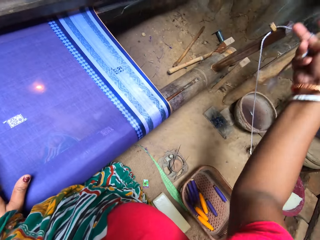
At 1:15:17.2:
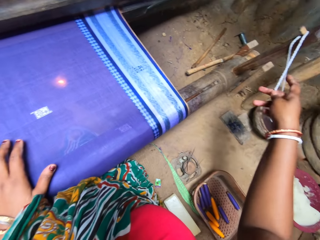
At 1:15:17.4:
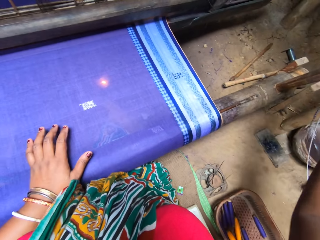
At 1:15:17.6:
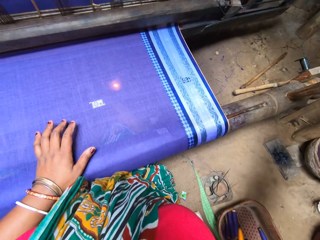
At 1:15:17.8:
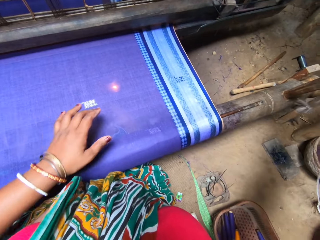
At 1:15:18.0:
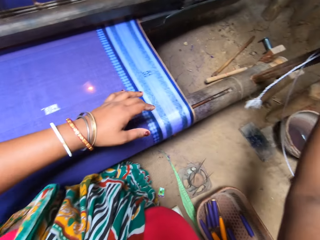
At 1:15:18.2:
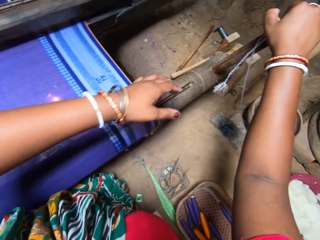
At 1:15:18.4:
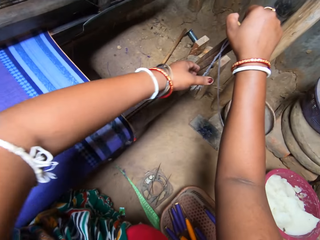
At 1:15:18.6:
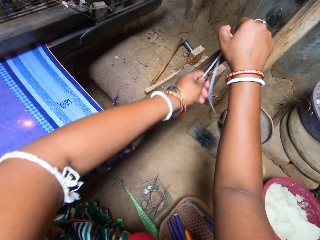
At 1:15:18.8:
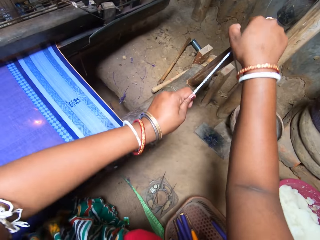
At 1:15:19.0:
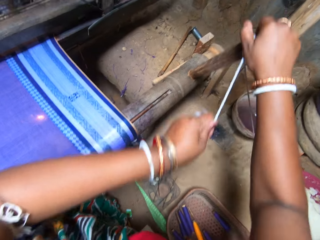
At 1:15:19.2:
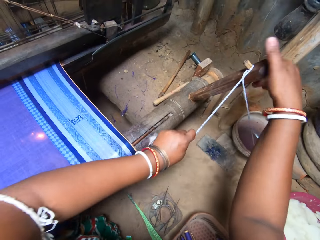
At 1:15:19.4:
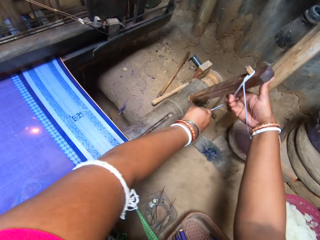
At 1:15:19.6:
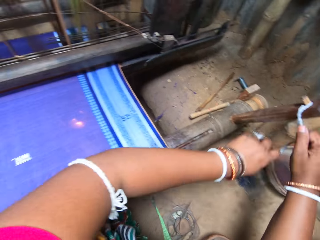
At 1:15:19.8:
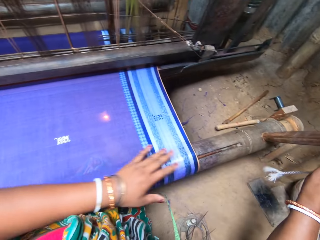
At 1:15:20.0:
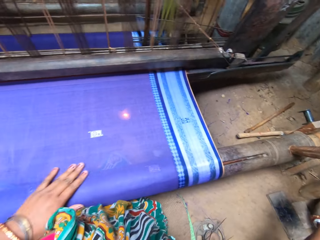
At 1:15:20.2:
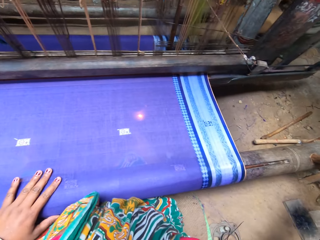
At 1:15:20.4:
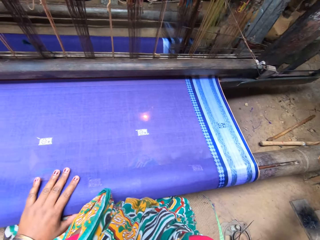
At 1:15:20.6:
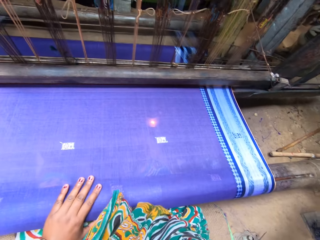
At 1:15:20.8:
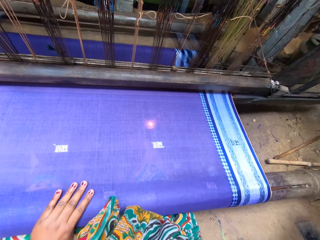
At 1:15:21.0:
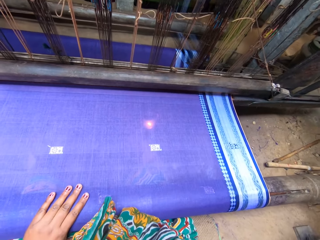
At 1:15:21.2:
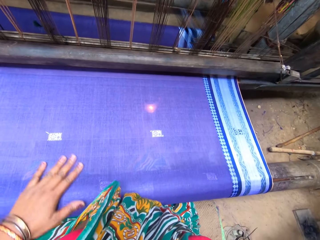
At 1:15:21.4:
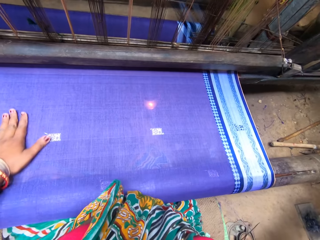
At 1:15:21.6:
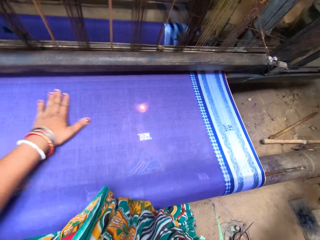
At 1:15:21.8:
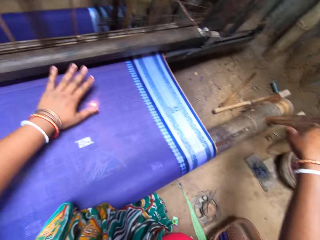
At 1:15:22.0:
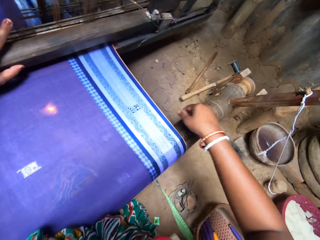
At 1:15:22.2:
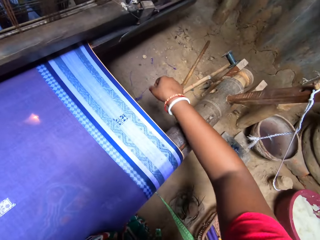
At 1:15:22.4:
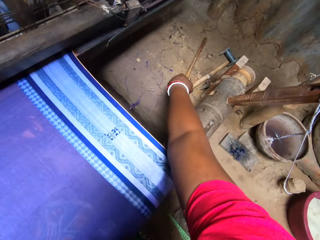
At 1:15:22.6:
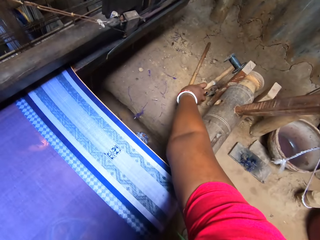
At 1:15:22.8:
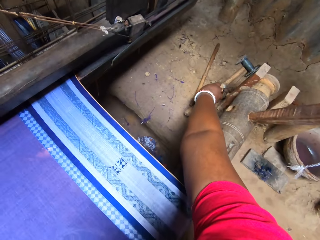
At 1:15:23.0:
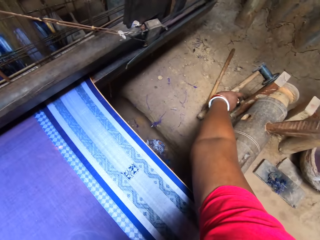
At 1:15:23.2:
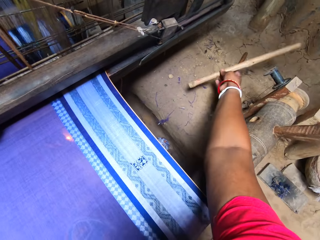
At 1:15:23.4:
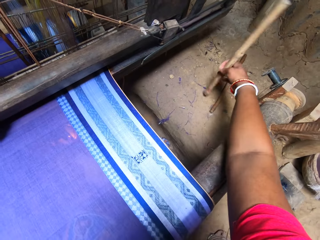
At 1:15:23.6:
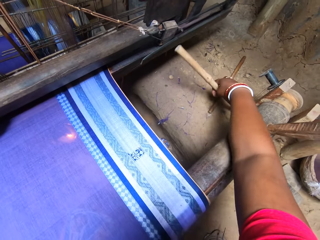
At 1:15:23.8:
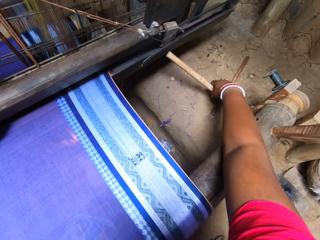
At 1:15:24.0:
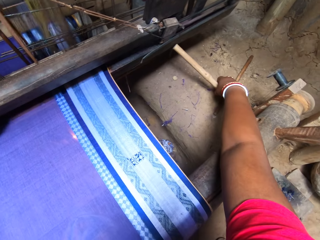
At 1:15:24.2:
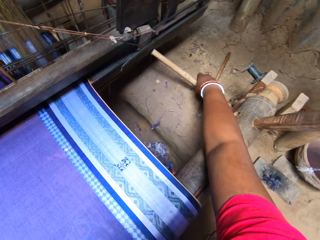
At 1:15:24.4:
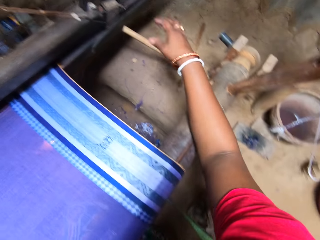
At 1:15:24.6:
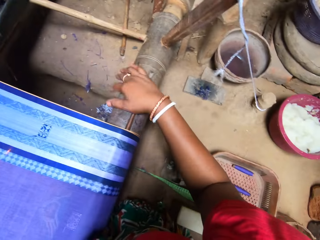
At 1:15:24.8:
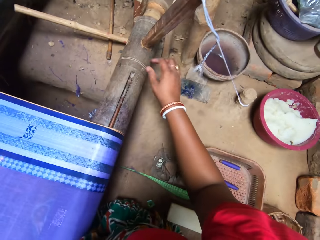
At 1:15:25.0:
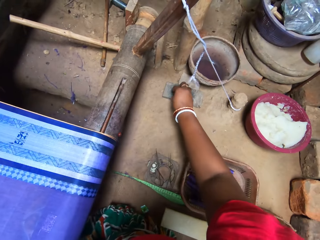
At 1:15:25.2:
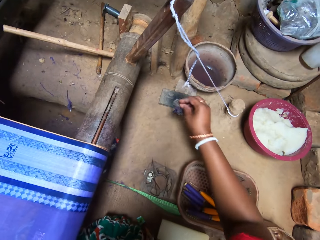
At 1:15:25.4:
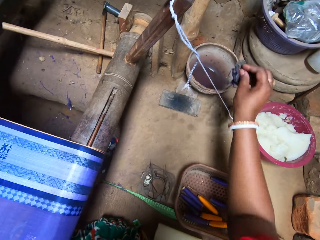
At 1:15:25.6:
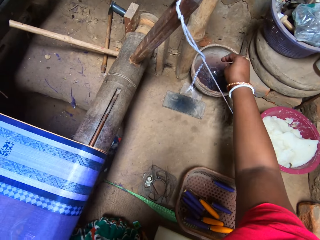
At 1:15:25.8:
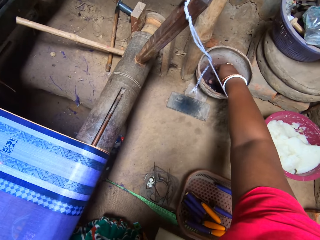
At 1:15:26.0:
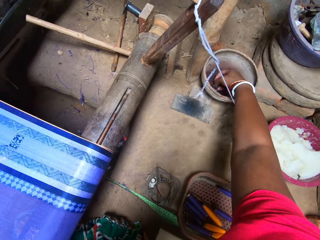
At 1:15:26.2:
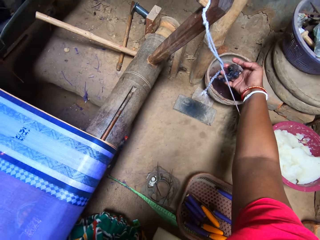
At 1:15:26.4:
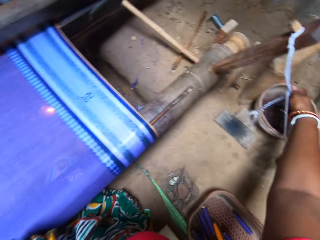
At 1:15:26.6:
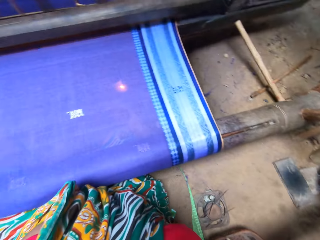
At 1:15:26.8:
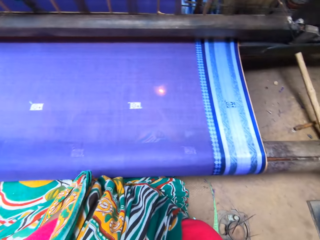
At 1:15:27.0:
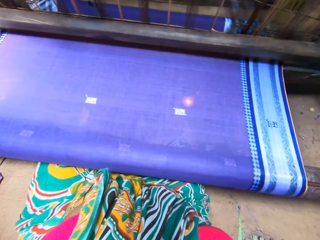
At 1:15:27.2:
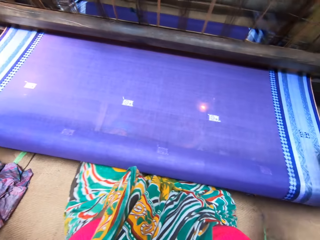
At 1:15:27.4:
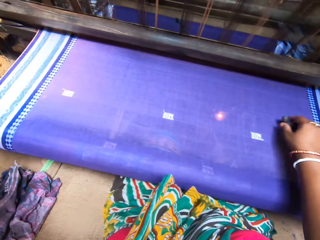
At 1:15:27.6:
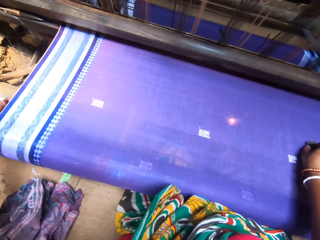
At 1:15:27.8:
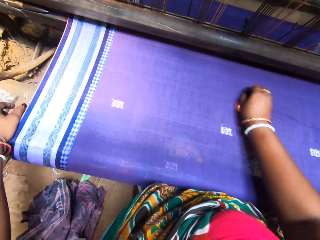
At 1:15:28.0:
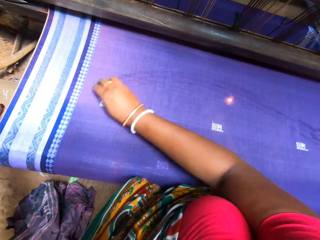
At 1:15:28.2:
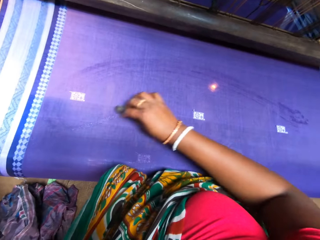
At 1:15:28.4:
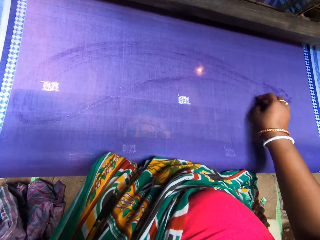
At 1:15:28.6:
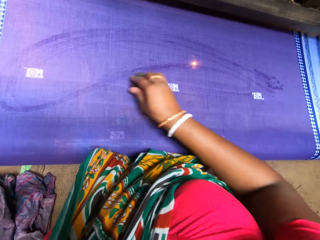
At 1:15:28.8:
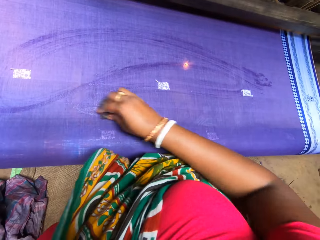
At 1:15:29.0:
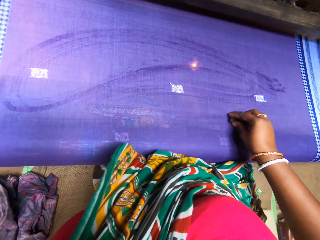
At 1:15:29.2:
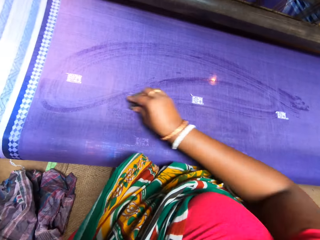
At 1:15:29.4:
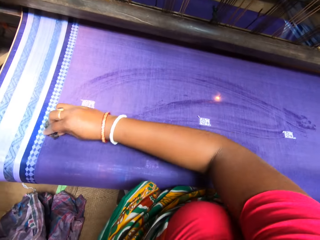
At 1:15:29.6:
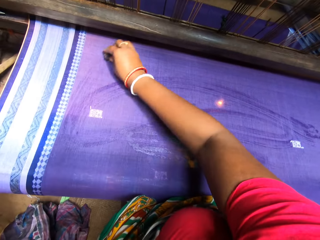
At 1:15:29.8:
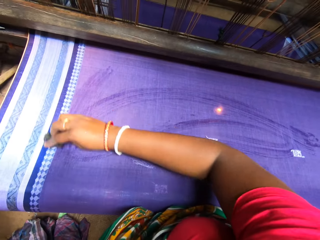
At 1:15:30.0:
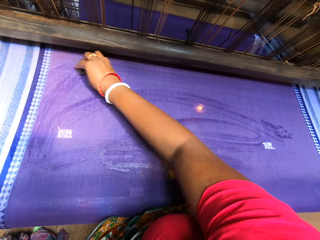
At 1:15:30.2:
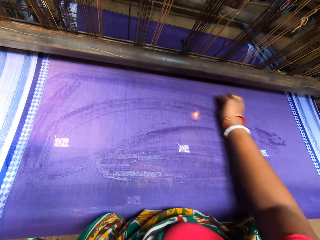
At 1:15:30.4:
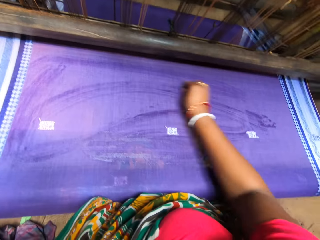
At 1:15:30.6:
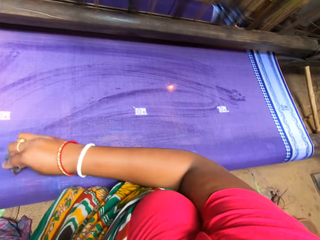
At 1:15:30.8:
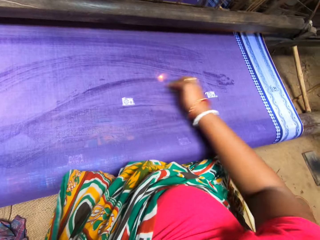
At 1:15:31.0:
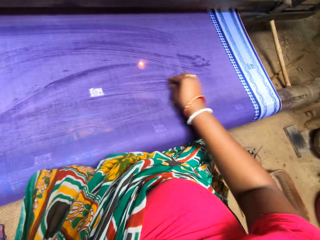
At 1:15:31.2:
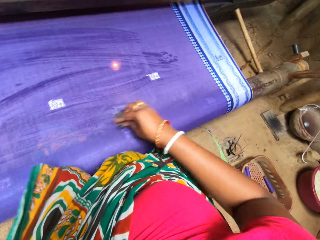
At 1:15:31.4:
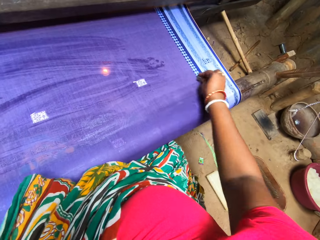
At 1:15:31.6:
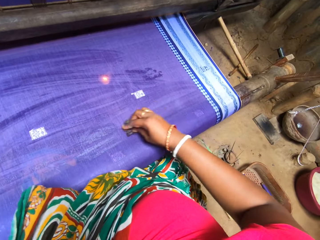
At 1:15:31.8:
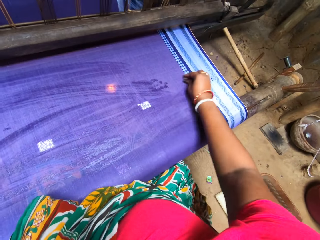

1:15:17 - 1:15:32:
The camera wearer takes a thread. She tightens the rope to the stick with her left hand. She touches the sheet. She rubs her right hand on the sari. She picks up a stick from the floor with her right hand. She places the stick in between the breast beam and the wrap beam. She picks up a sponge from the floor with her right hand. She drops the sponge in a dye in a bowl with her right hand. She squeezes the dye from the sponge into the bowl with her right hand. She rubs the dye on the woven sari with the sponge in her right hand.

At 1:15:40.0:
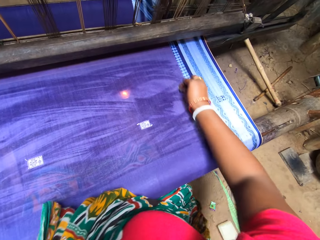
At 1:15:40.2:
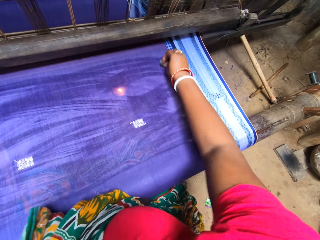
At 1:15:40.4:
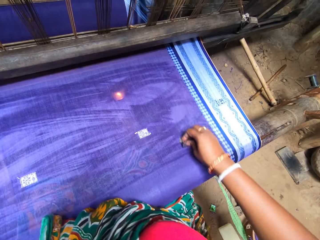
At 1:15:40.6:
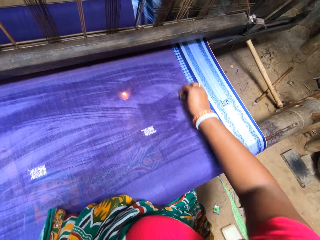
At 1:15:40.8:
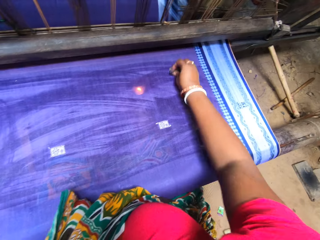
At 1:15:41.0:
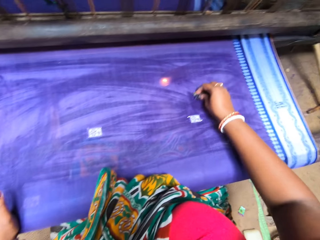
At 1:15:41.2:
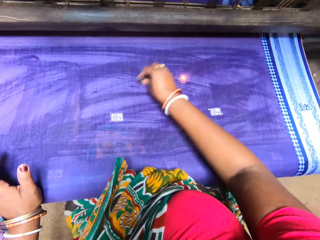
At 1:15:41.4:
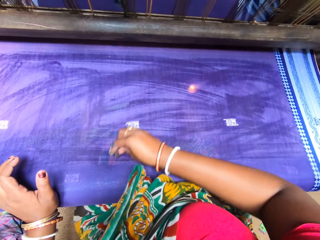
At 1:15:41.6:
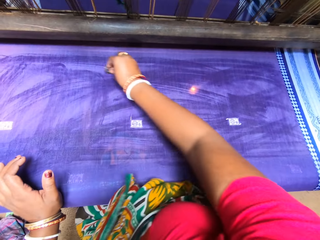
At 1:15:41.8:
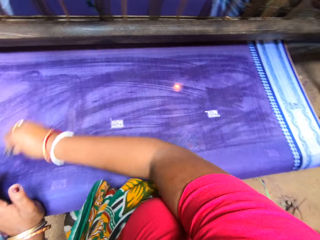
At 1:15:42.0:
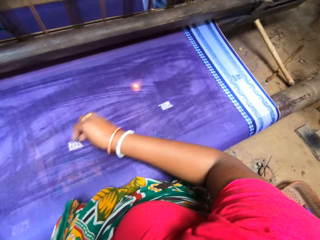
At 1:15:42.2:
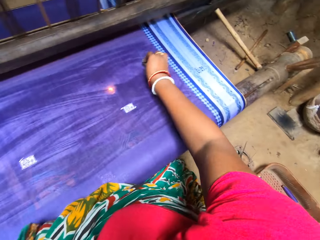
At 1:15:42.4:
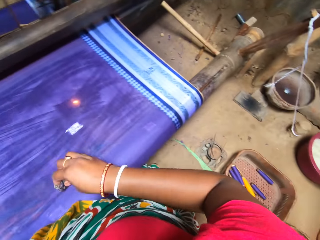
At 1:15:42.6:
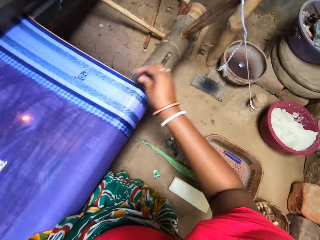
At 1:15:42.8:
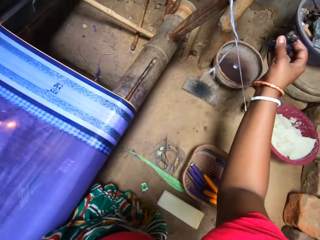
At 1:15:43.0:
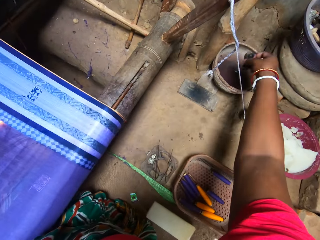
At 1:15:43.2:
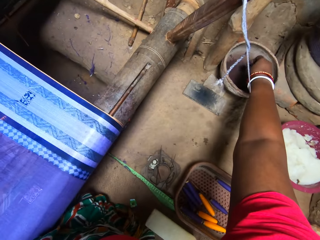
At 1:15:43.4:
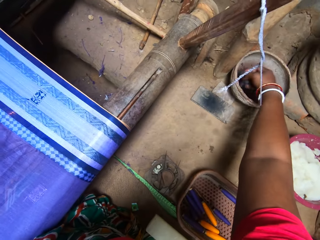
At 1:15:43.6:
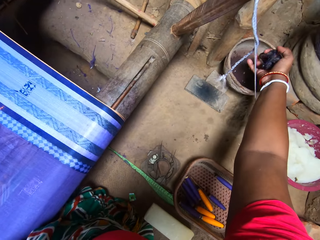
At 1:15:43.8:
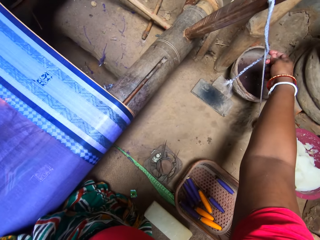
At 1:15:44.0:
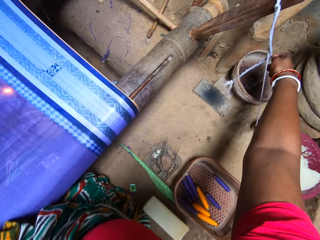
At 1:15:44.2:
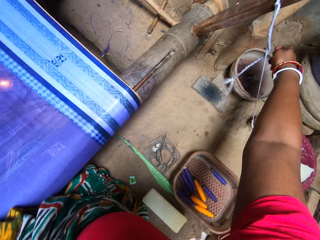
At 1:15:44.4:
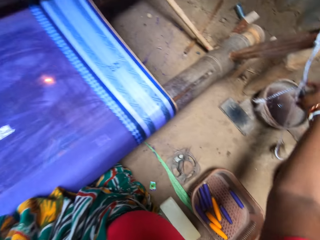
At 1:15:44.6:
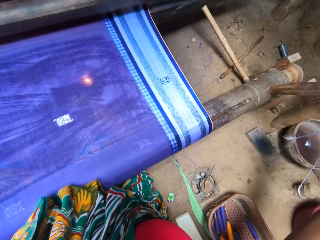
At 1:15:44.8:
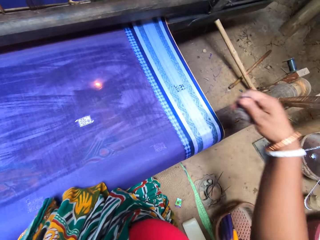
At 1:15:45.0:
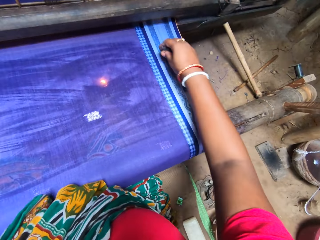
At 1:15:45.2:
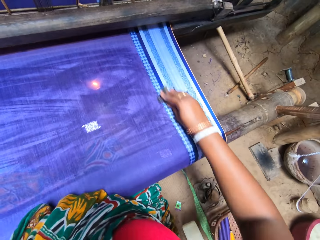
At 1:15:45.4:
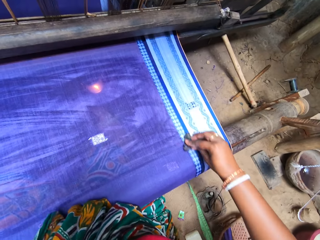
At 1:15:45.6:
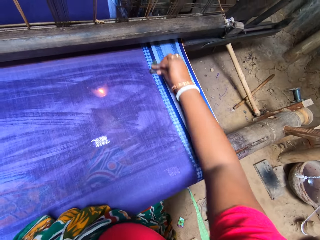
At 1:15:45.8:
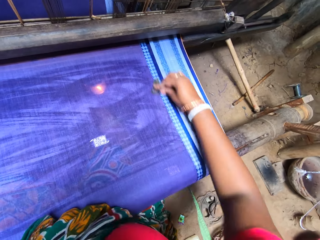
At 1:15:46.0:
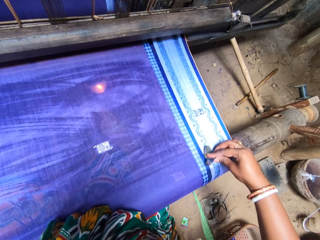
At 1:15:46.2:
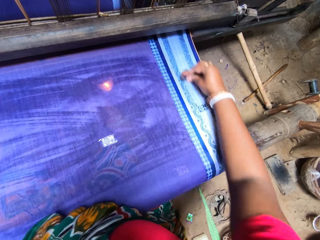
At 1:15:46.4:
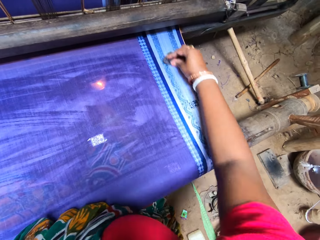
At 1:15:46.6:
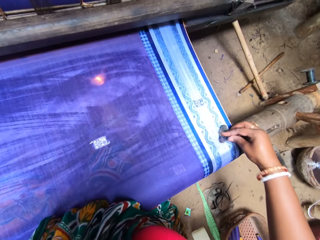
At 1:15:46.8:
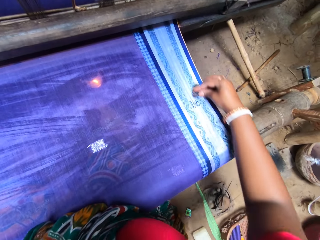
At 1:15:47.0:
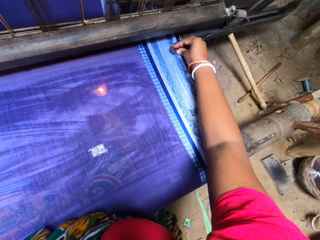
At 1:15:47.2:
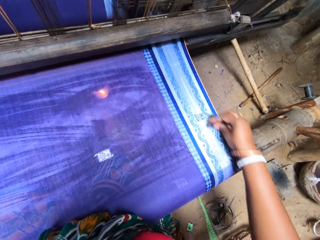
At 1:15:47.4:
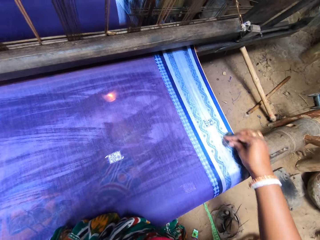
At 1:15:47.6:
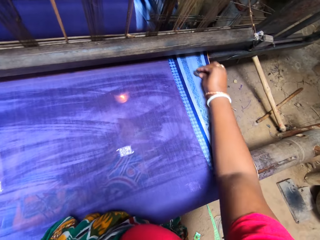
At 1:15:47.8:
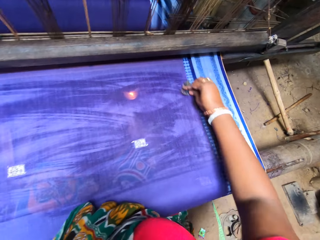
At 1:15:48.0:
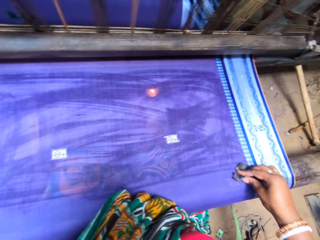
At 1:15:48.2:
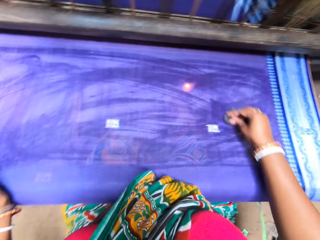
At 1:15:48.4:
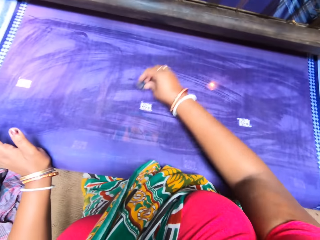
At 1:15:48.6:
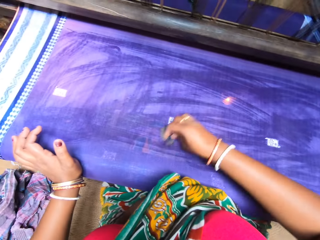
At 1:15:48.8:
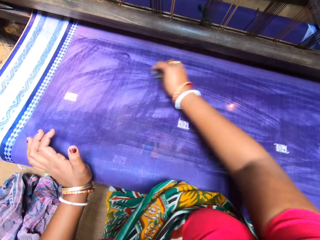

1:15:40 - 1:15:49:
The camera wearer drops the sponge in a dye in a bowl with her right hand. She squeezes the dye from the sponge into the bowl with her right hand. She rubs the dye on the woven sari with the sponge in her right hand.
